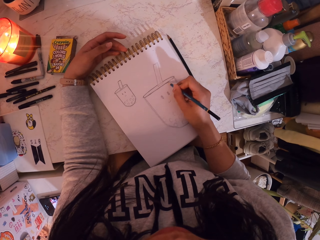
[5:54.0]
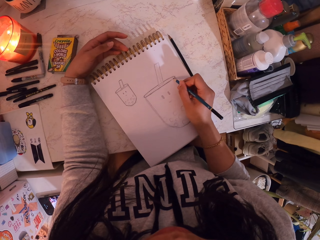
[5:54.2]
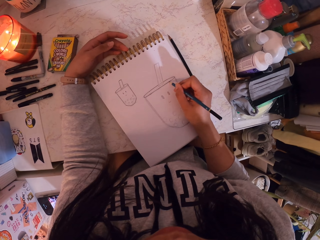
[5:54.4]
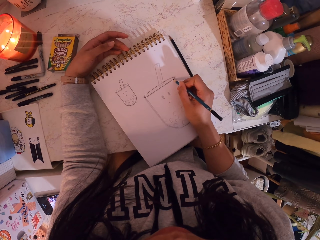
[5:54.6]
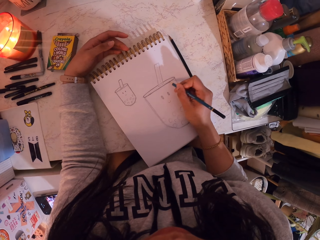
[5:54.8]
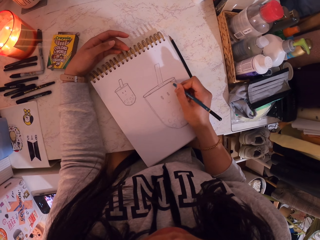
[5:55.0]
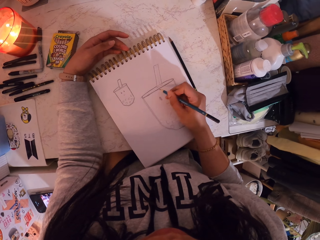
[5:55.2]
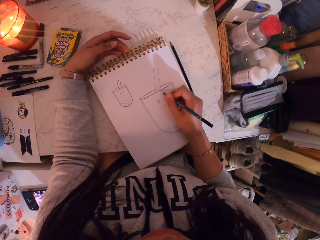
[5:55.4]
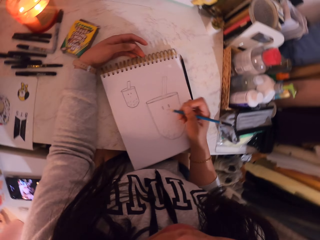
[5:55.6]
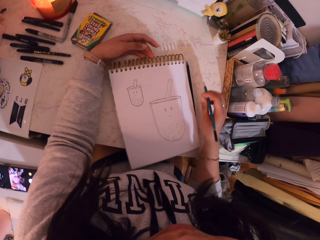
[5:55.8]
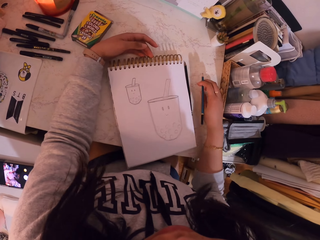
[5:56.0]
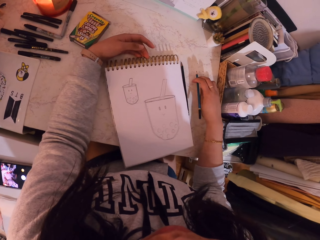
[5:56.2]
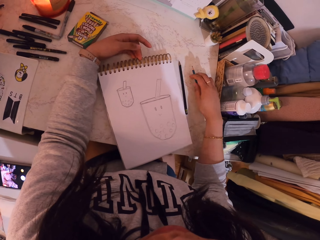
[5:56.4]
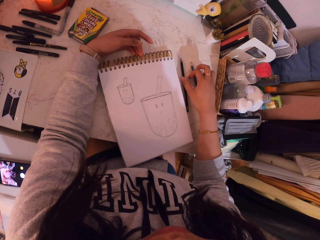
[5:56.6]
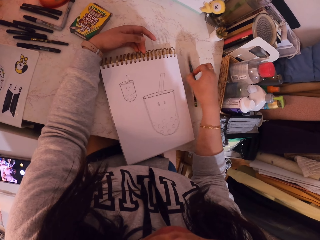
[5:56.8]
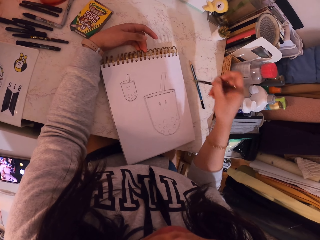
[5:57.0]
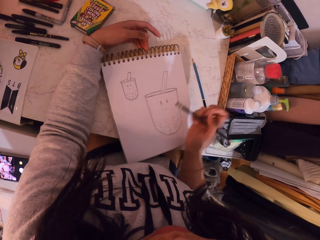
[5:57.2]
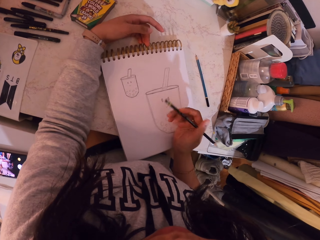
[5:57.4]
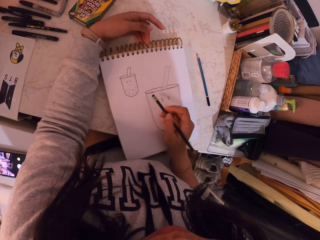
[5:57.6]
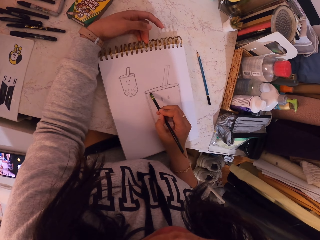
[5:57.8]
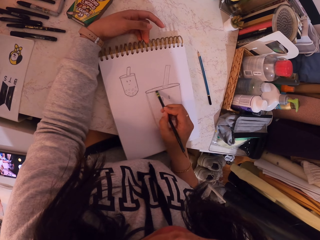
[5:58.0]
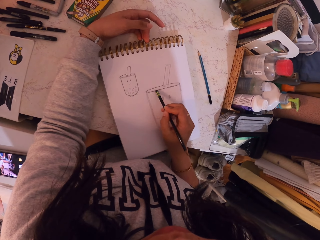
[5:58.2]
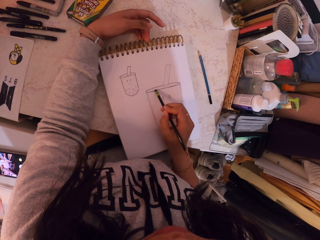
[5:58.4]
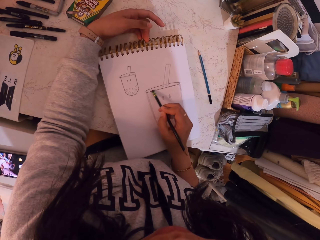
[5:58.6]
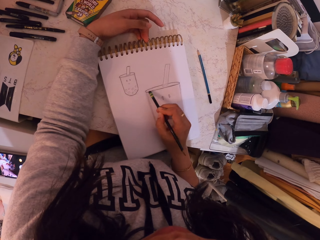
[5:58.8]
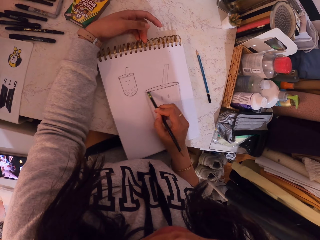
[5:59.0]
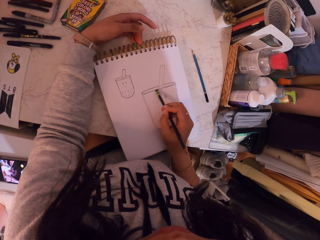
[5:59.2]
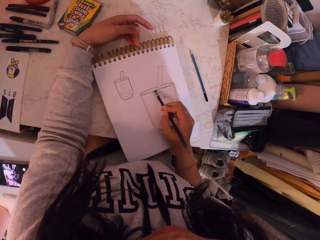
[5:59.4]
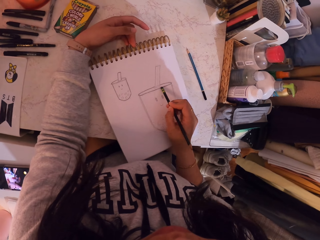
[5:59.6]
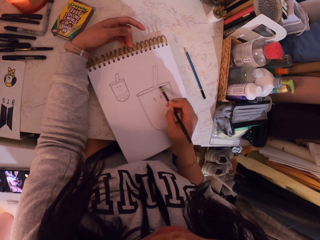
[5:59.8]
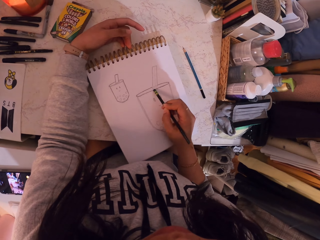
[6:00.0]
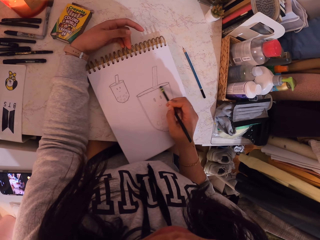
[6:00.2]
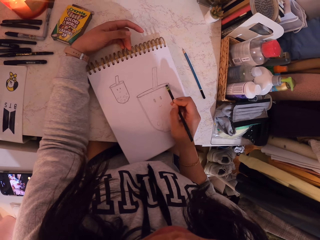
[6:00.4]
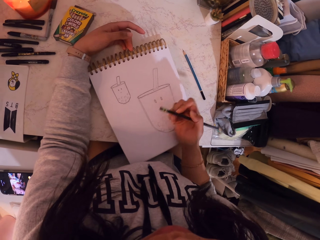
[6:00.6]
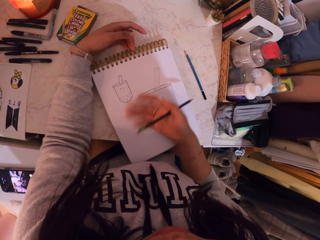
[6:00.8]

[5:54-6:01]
The camera wearer puts the pencil on the table. They take the pencil from the table. They erase the drawing on the book.

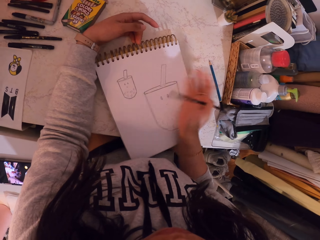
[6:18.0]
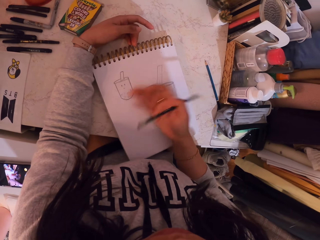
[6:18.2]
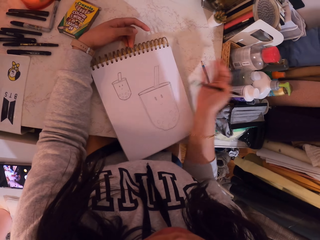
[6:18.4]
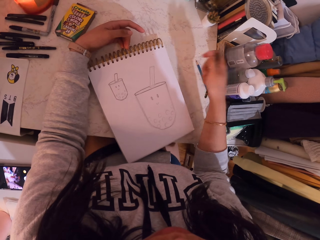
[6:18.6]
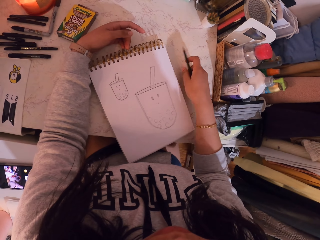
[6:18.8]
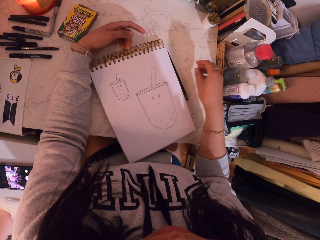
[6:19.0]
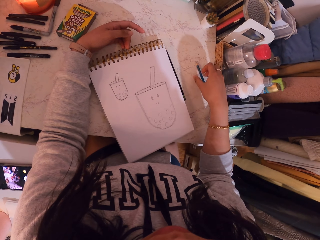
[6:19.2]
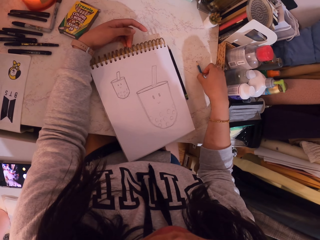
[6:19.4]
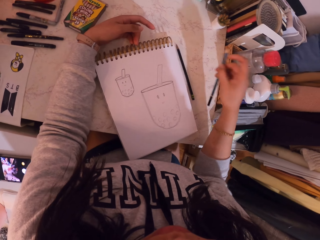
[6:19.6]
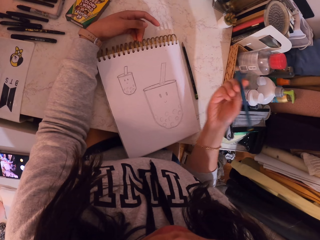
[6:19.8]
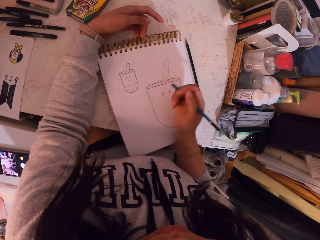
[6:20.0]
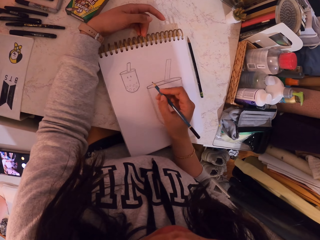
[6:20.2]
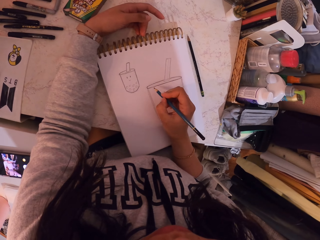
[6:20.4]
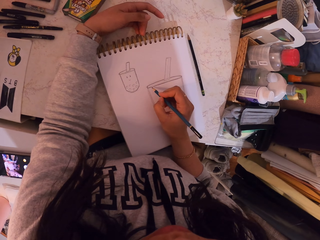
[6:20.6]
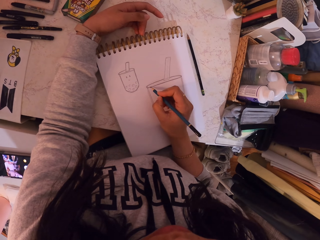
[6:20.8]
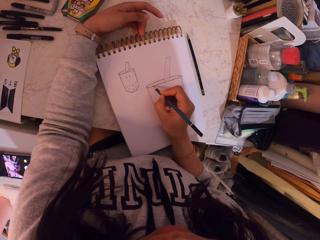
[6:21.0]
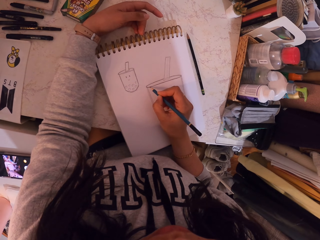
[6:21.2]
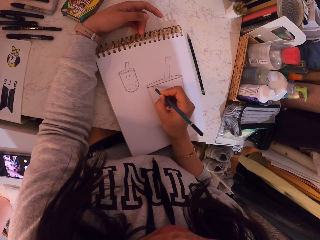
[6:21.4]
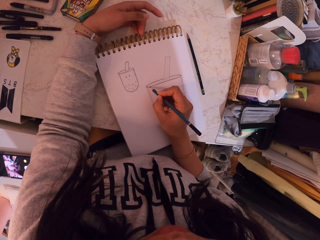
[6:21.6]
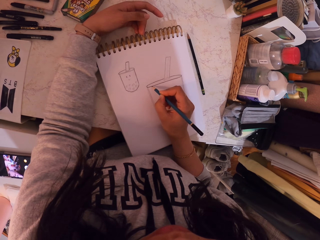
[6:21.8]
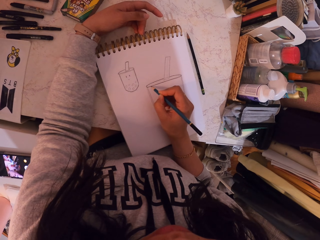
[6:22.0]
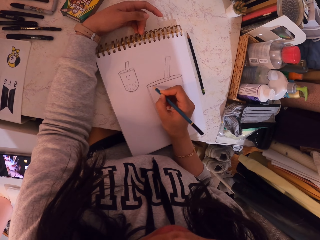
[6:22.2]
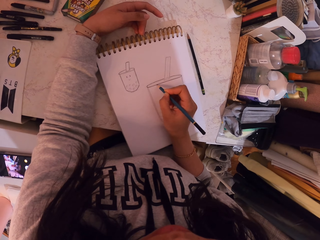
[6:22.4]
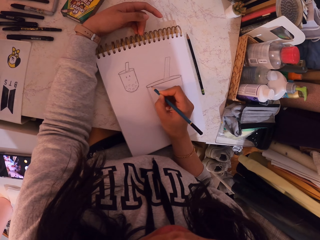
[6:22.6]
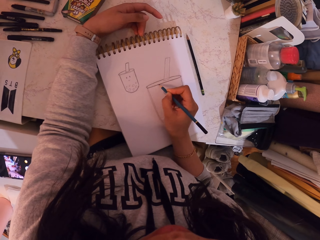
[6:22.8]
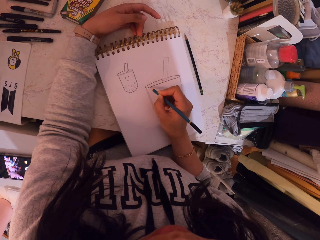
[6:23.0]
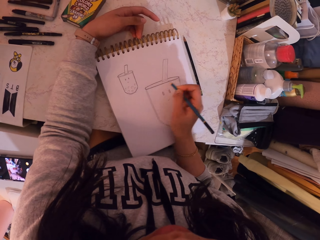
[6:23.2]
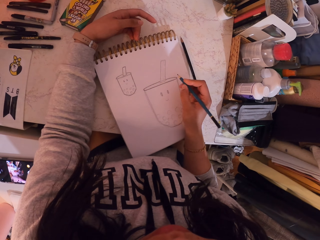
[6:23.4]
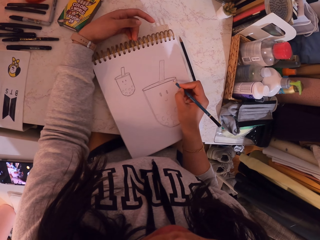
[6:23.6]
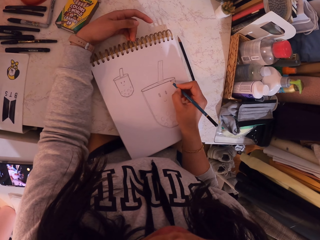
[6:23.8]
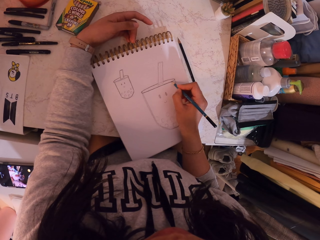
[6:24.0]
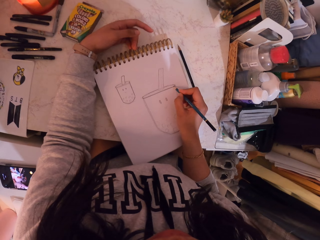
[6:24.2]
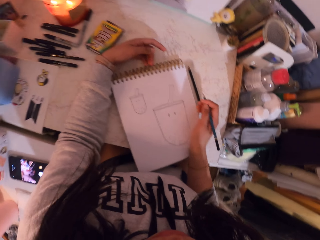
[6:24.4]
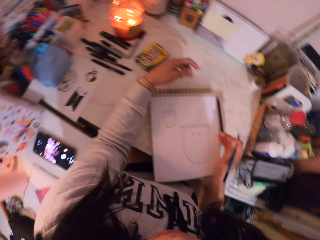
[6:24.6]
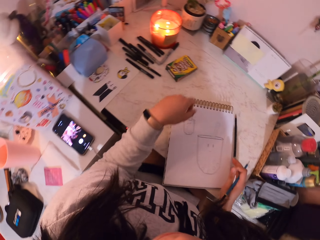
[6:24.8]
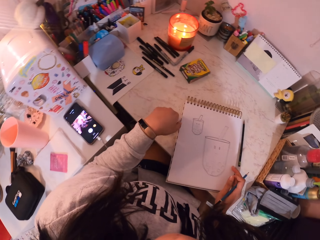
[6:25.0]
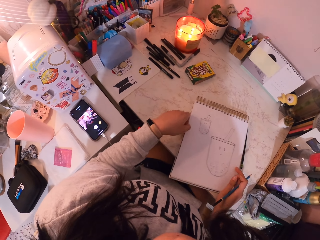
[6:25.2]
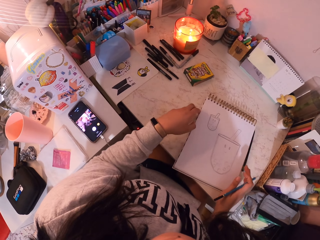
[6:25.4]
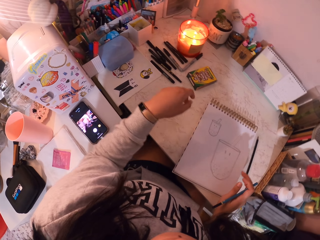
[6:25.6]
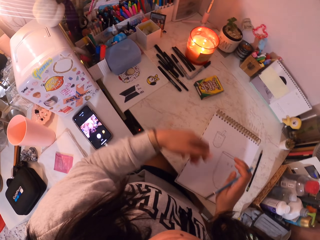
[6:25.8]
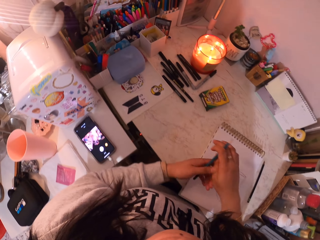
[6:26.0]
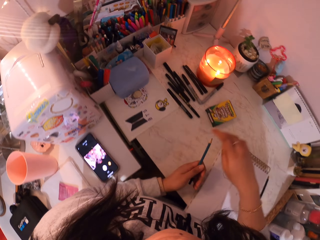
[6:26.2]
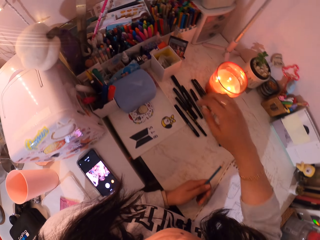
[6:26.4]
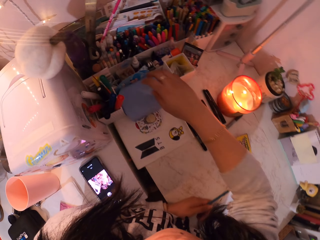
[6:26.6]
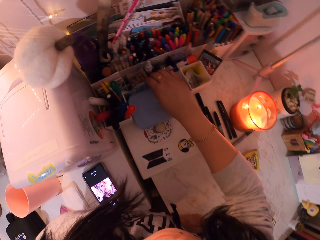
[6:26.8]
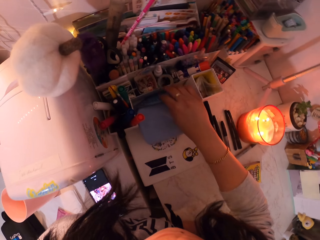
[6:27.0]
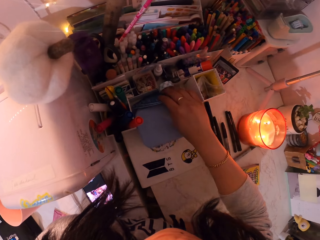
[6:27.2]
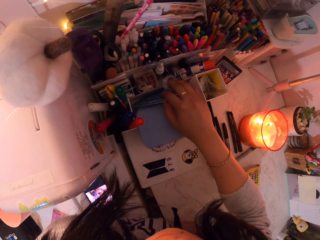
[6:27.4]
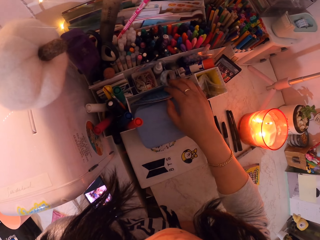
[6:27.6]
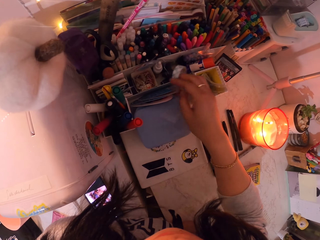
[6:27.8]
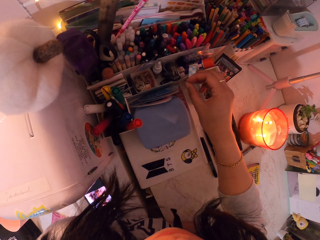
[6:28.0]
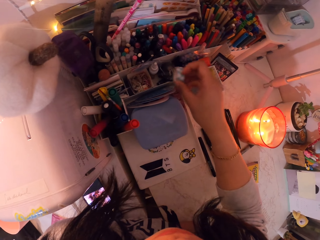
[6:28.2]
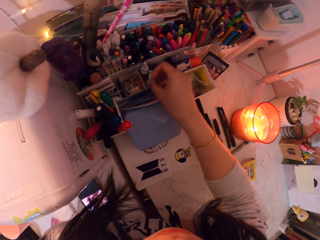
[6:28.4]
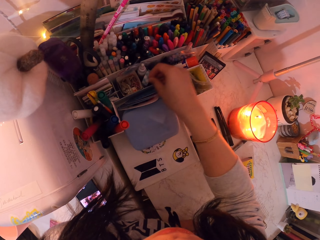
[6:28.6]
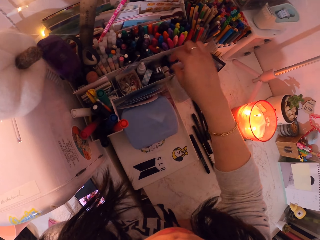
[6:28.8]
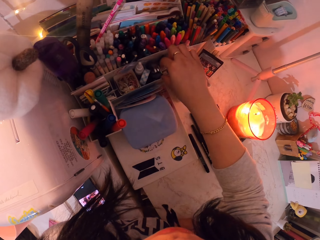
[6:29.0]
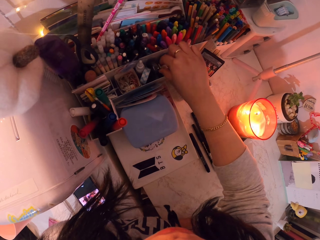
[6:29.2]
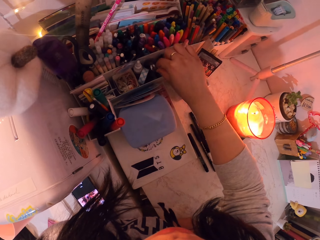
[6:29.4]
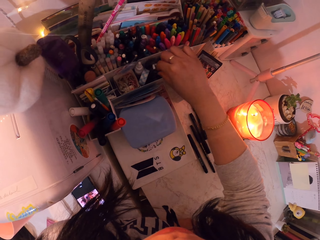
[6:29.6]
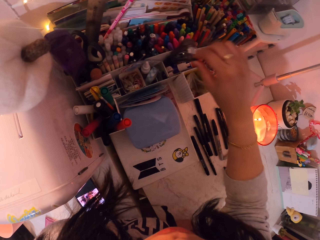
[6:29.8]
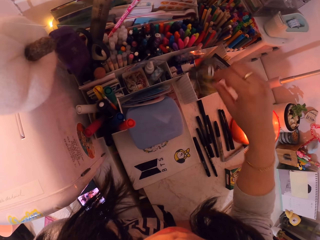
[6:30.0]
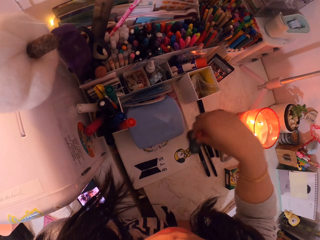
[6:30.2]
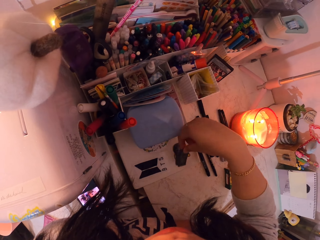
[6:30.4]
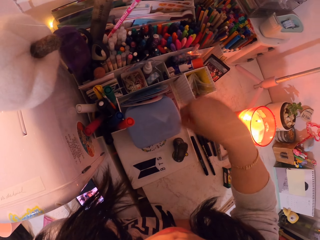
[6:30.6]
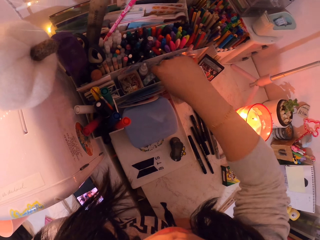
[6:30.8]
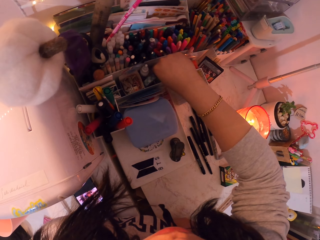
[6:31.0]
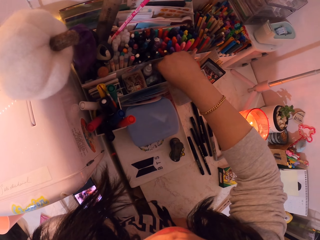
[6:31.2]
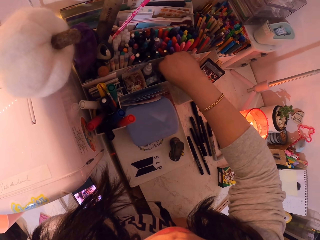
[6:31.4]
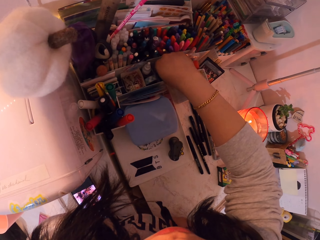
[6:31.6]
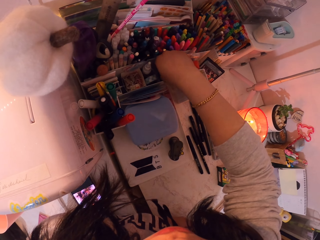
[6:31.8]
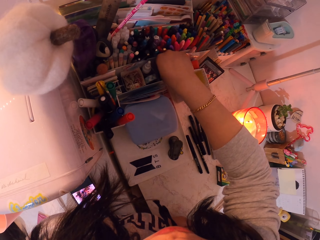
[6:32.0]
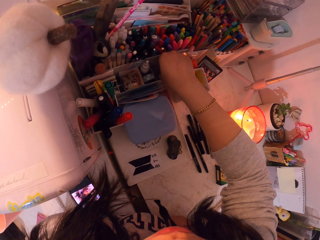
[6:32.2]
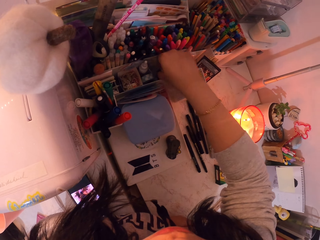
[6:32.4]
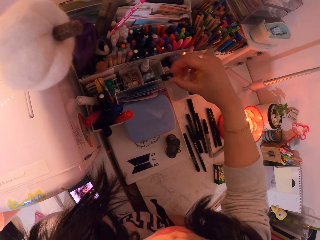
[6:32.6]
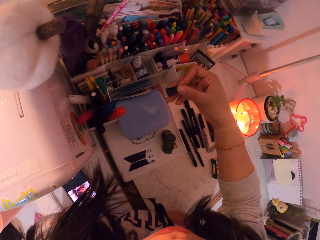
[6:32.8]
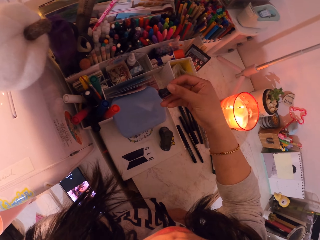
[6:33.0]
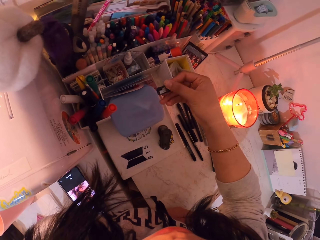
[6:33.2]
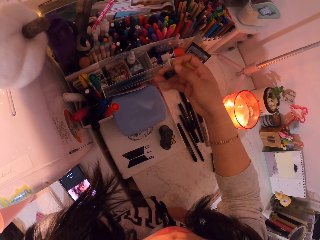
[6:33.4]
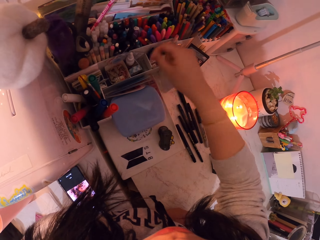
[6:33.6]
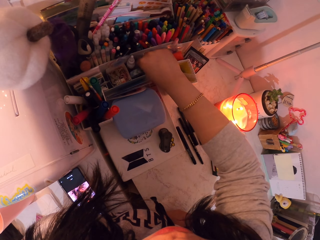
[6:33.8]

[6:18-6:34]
The camera wearer removes rubber particles with the right hand. They drop the pencil on the table. They take the pencil from the table. They draw on the book with the pencil. They move back. They move the book on the table. They hold the pencil with the left hand and place the pencil on the other hand. They look through the items. They pick up something. They place the object on the compartment. They take a clip or staple machine. They put the clip on the book. They put a hand in the box. They remove a sharpener from the box.
